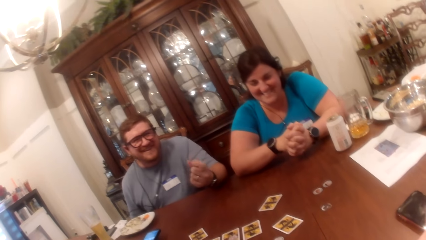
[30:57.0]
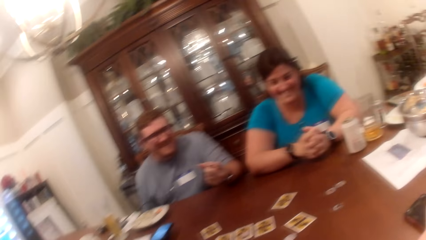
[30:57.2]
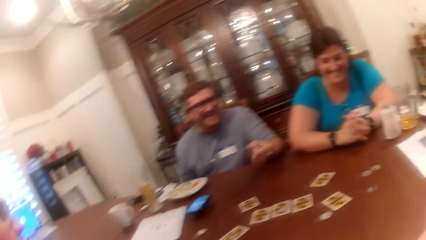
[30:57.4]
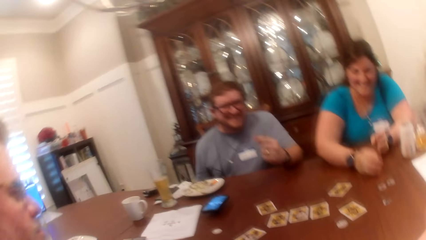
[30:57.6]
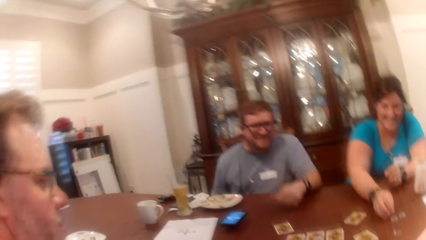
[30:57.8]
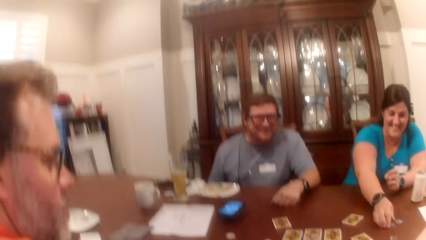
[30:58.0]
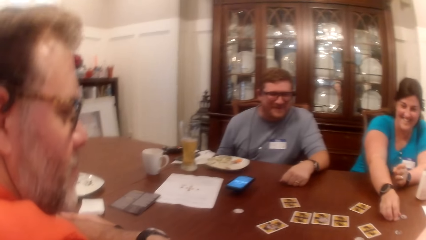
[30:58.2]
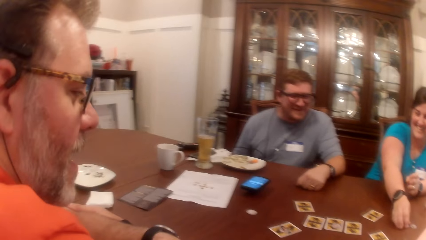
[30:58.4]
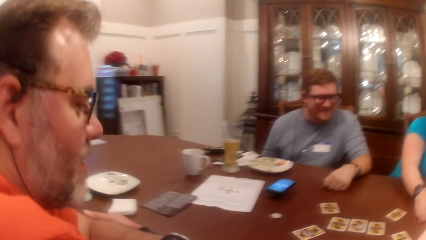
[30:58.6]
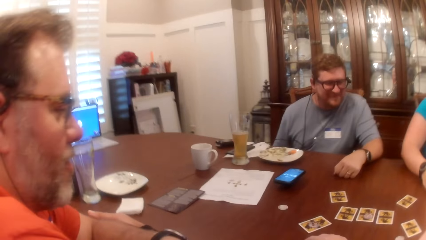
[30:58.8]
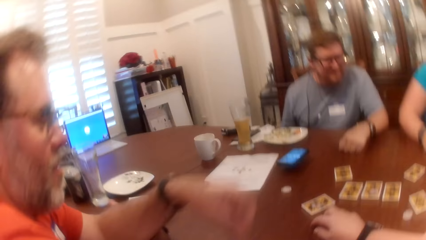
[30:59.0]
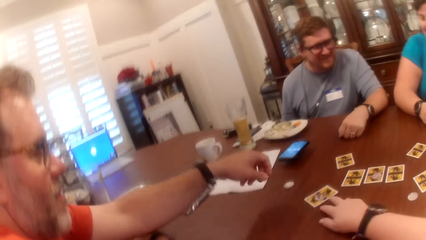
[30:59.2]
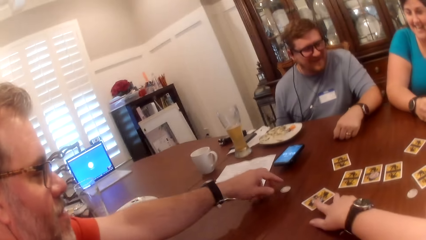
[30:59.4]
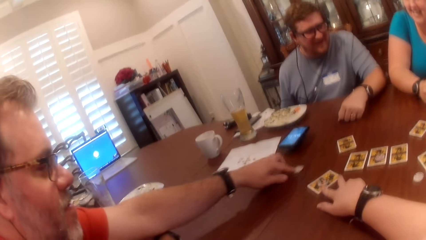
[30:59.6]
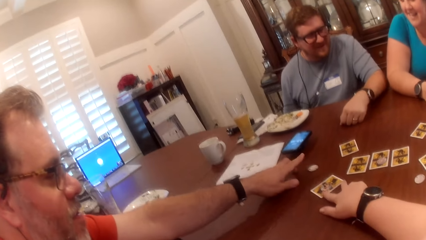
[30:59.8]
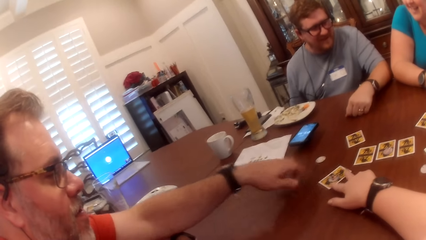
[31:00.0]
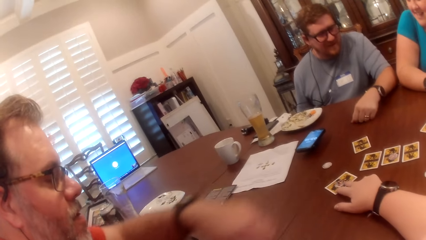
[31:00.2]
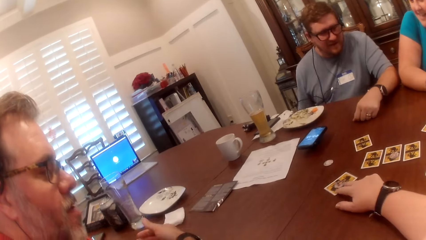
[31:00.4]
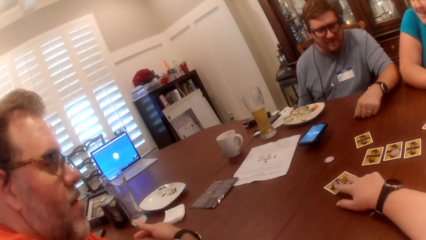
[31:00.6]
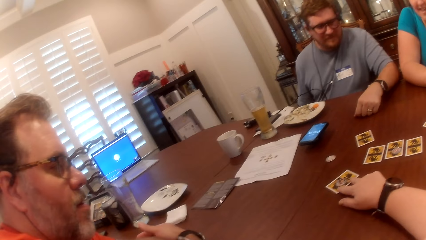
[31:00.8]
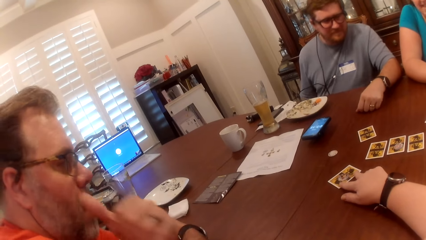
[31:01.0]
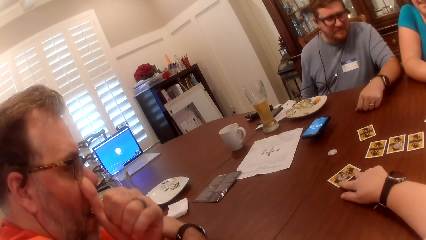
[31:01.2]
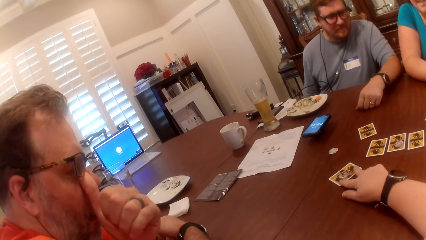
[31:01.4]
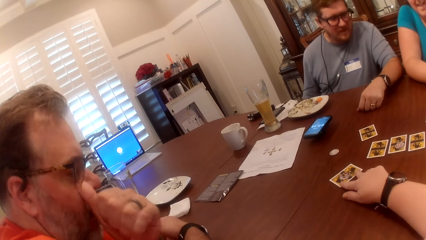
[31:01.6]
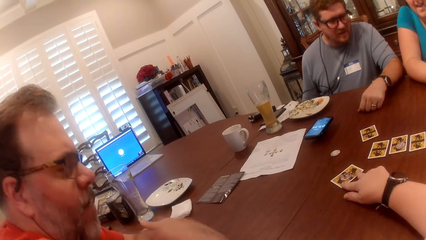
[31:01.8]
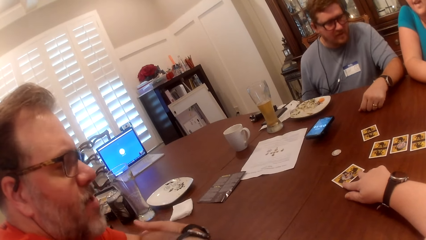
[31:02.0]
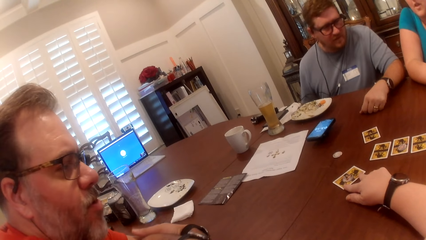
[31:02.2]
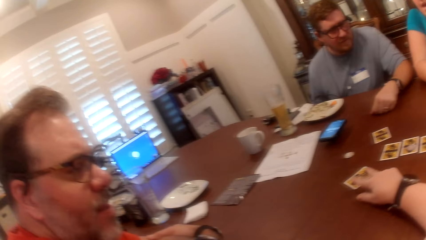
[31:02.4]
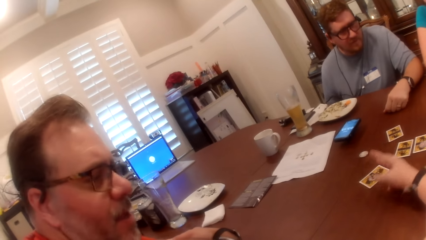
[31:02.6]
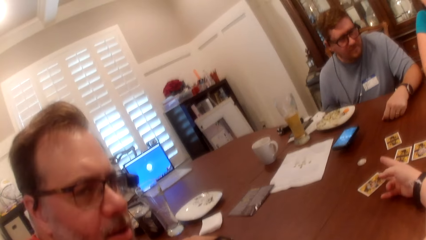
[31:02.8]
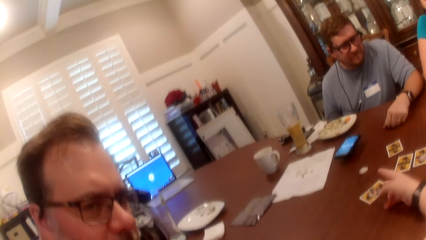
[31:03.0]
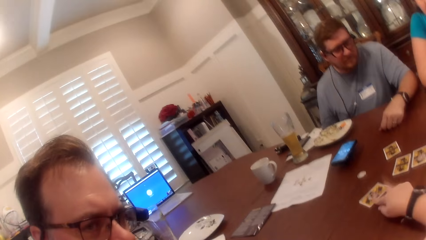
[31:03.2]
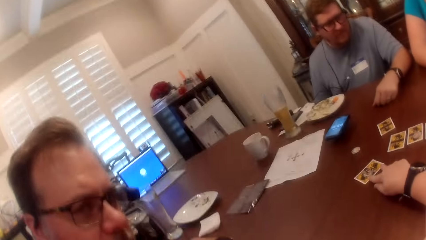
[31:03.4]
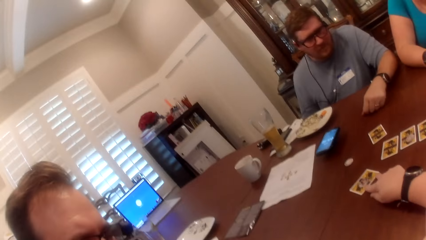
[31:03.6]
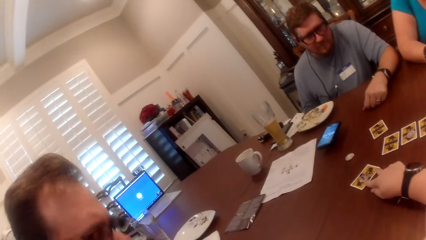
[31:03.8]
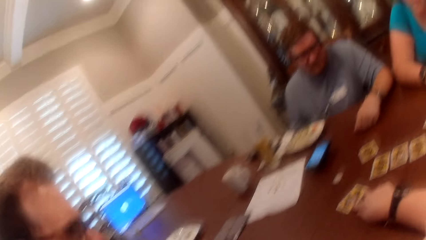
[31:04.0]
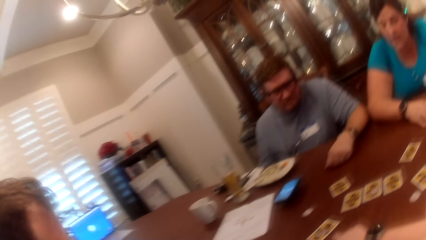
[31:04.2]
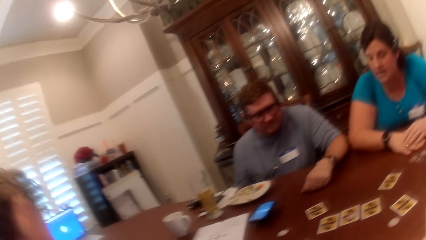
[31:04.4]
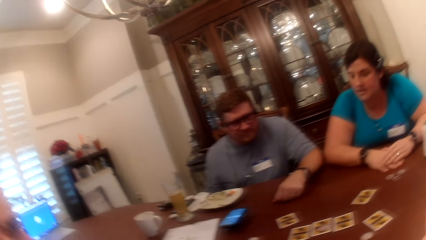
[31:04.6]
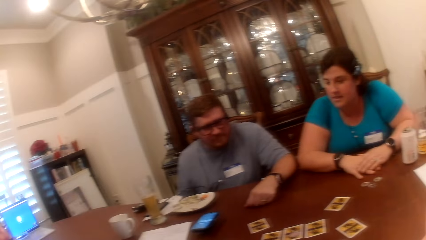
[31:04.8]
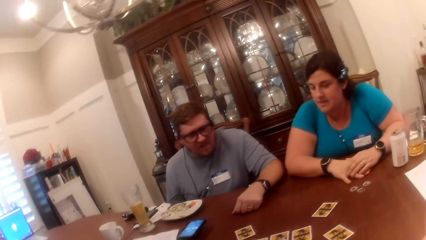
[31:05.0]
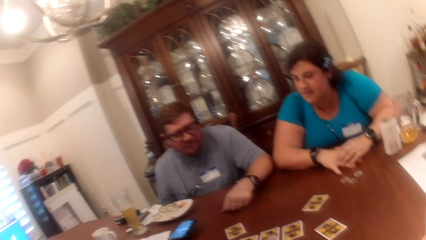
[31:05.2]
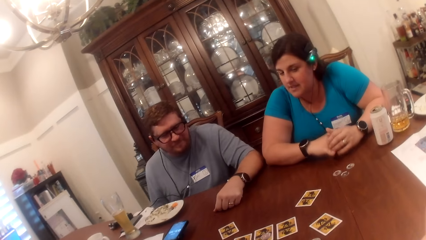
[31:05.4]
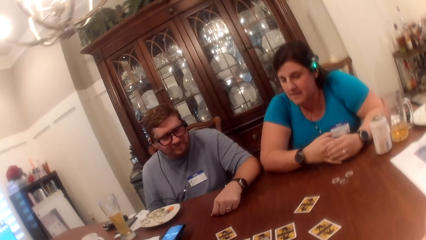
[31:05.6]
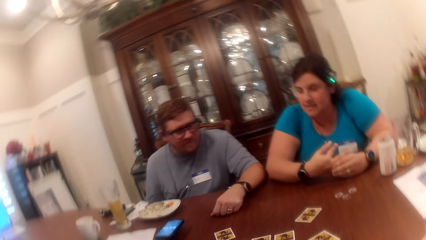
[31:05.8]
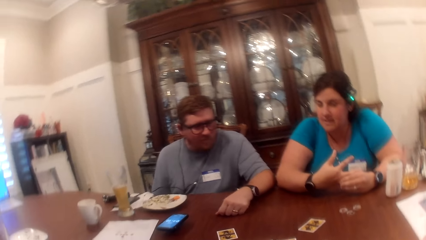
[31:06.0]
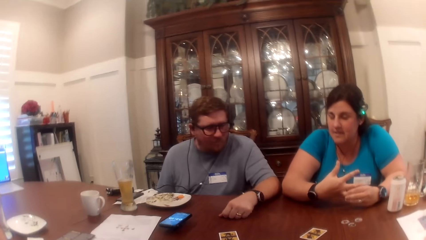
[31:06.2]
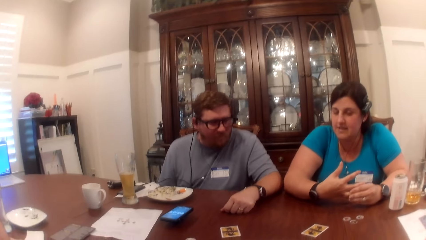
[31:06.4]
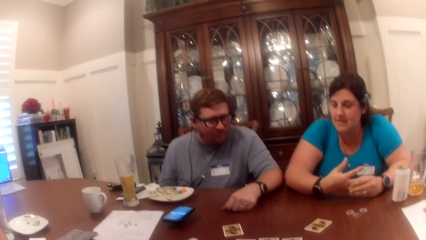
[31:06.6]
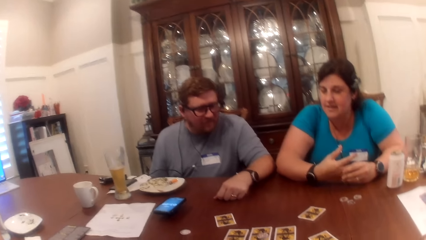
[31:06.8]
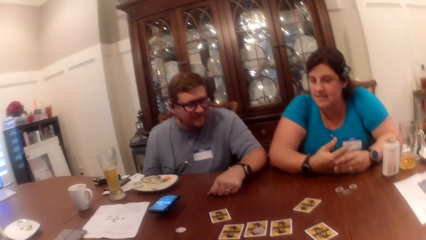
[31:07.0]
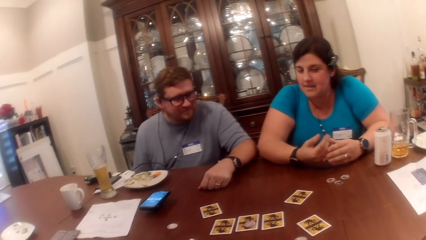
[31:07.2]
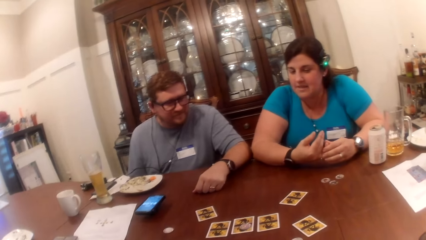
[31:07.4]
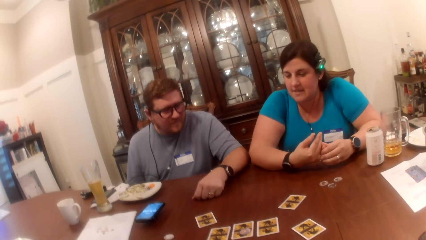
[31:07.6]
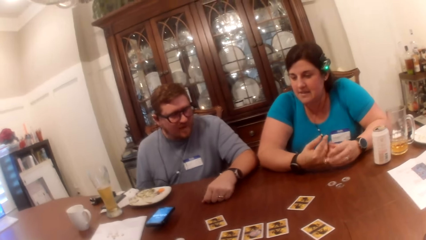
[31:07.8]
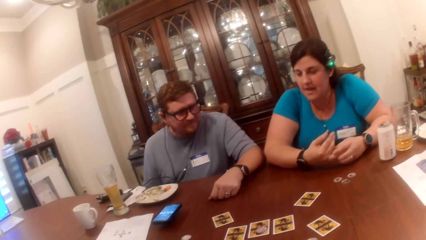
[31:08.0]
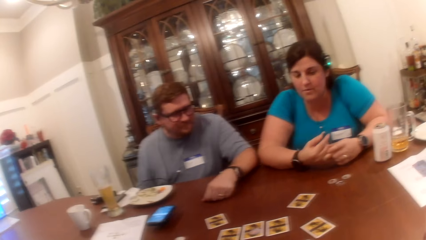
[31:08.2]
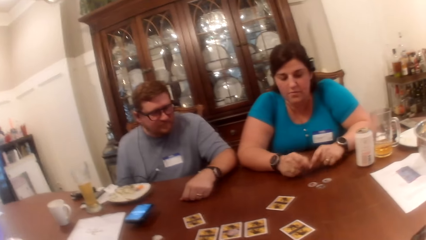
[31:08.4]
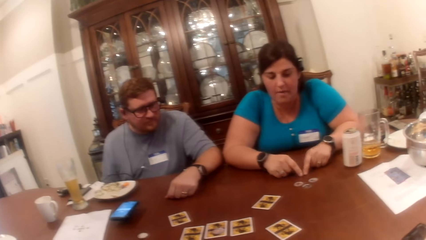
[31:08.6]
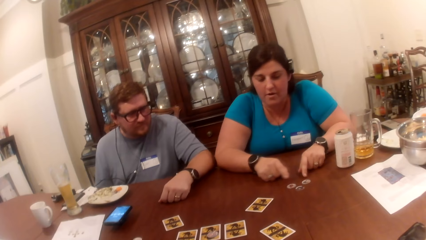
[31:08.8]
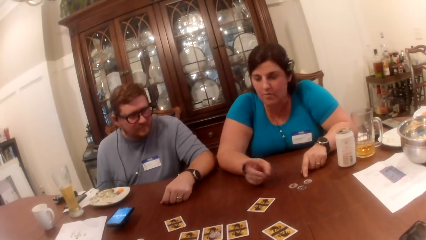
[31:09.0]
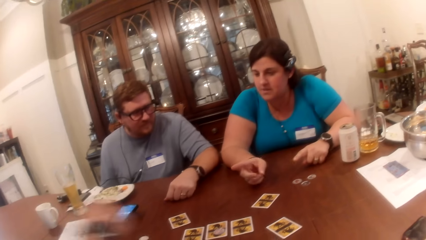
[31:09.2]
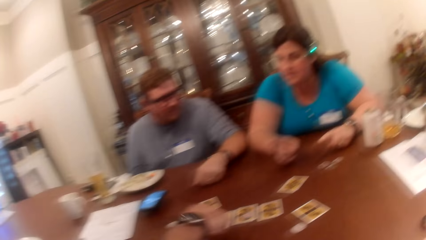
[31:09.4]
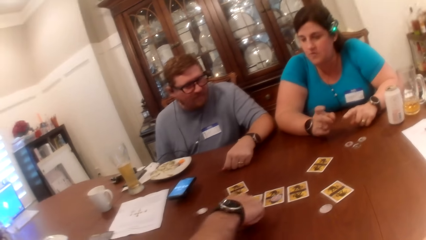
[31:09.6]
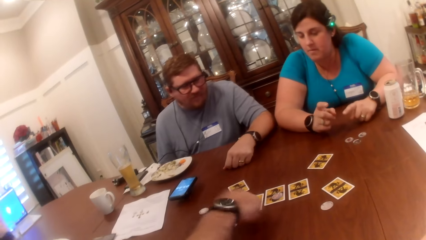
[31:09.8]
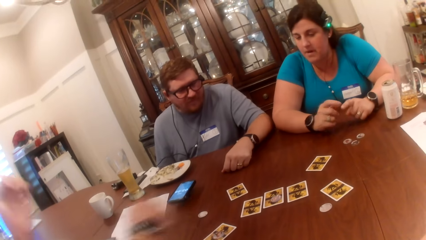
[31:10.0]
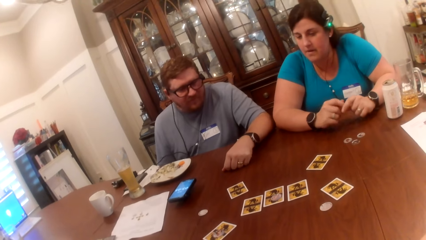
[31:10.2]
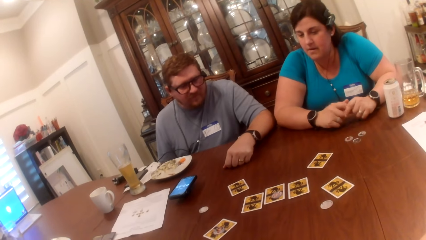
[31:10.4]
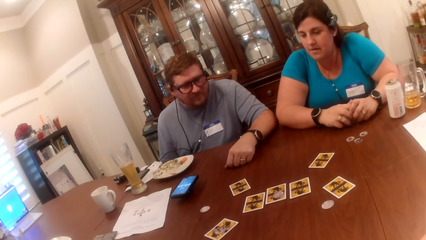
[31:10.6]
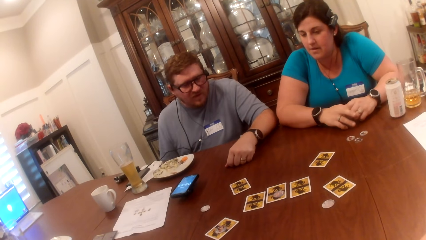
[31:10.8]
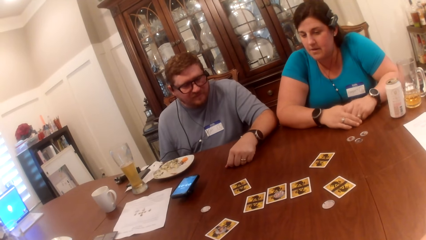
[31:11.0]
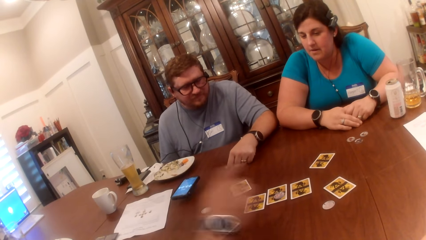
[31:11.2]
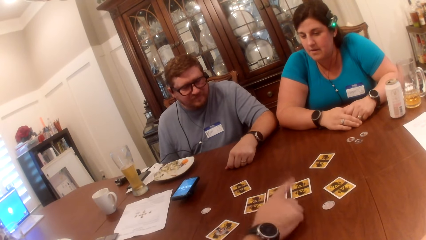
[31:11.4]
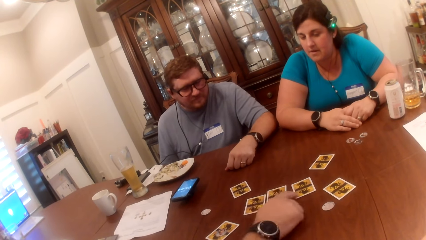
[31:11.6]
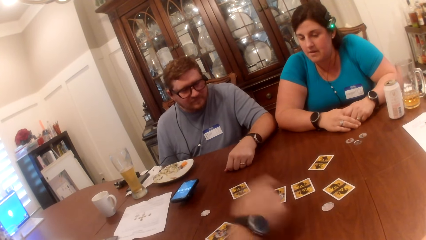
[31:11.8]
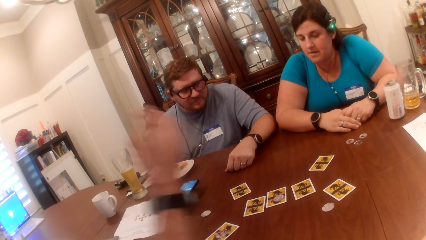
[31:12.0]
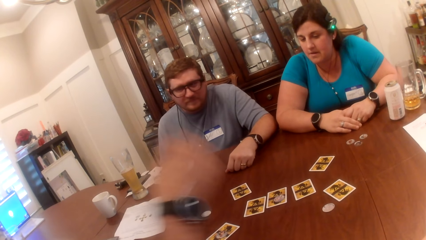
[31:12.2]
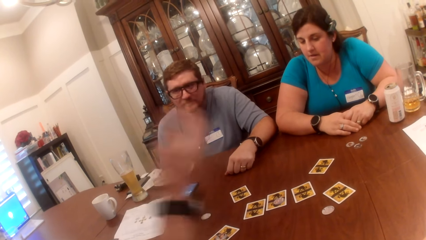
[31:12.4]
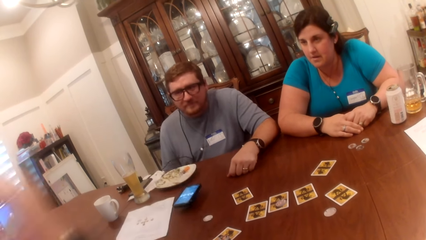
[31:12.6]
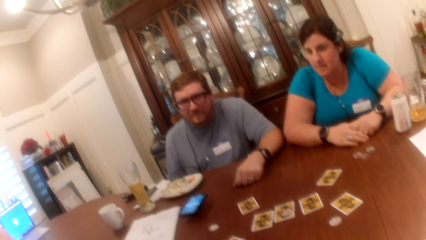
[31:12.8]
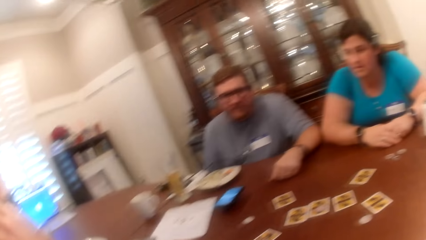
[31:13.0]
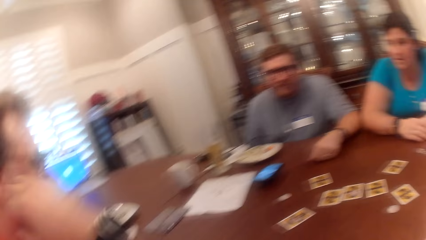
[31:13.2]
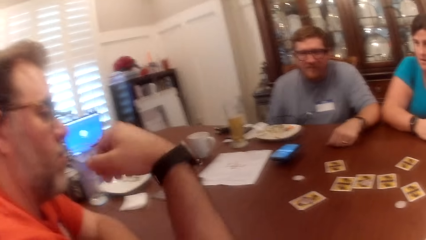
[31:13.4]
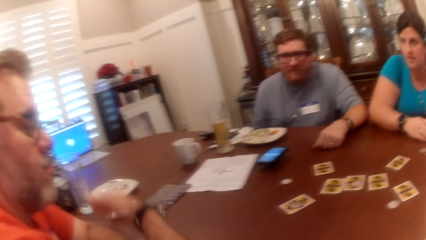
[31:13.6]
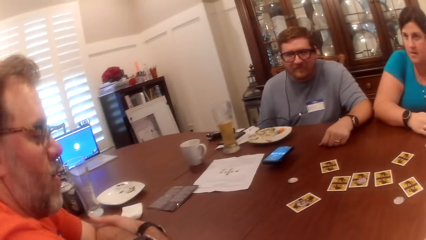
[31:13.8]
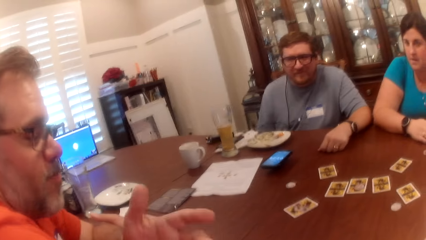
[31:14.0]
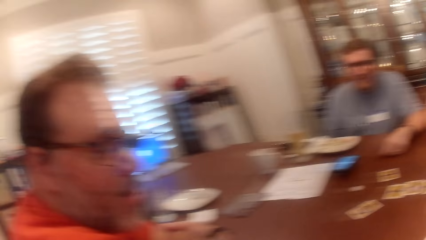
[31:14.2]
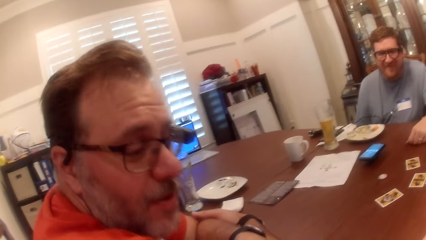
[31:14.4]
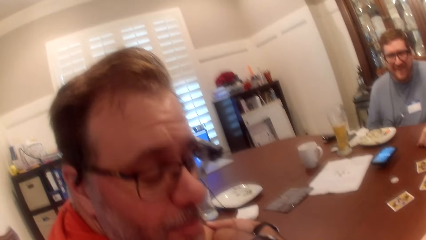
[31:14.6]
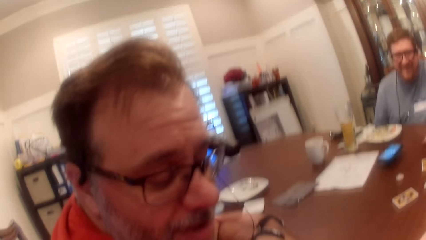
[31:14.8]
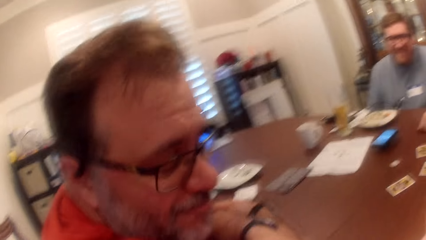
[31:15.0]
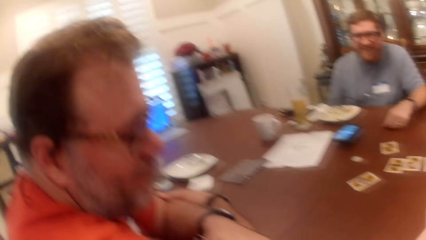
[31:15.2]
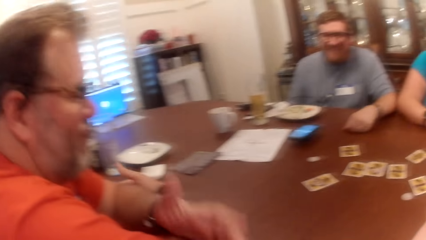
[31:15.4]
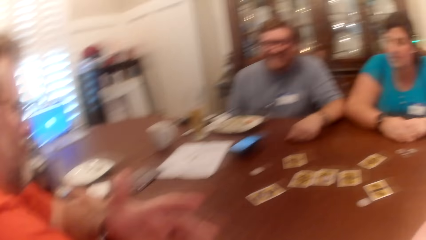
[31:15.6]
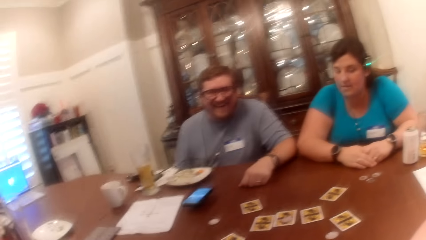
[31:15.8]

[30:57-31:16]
The woman picks up a game token from the table with her right hand. The camera wearer talks with someone and holds a card with her right hand. The man flicks the game token on the table forward with his left hand. The camera wearer touches a card on the table with her right hand. The man touches a card on the table with his right hand. He touches a card on the table again.
